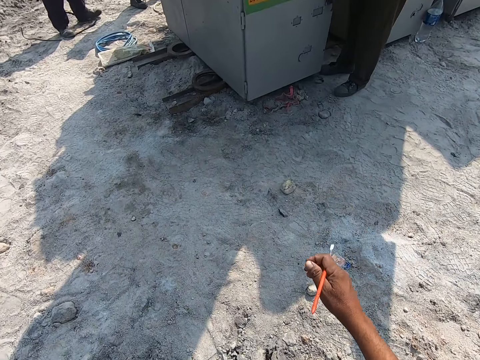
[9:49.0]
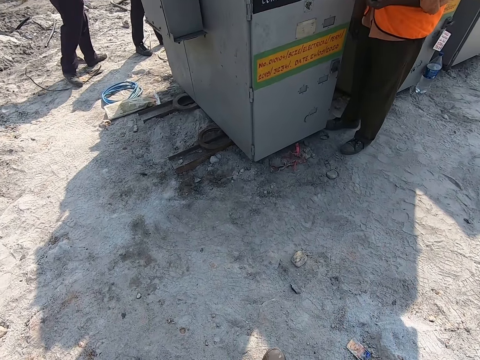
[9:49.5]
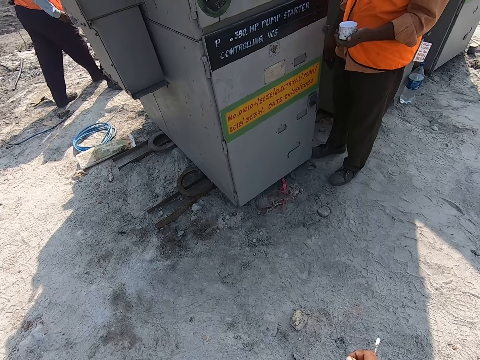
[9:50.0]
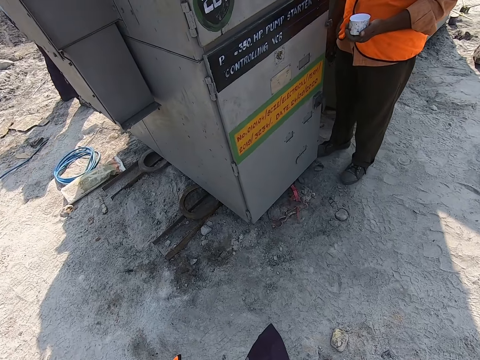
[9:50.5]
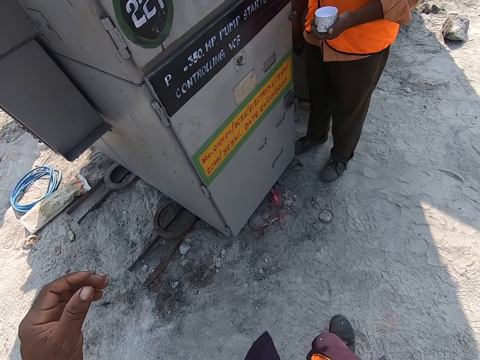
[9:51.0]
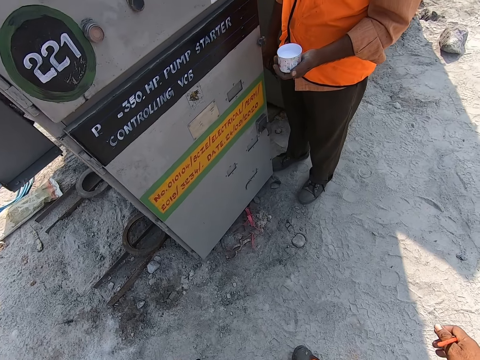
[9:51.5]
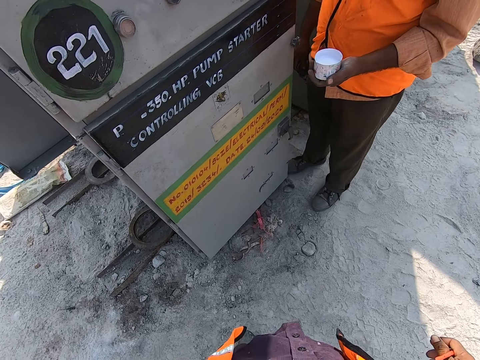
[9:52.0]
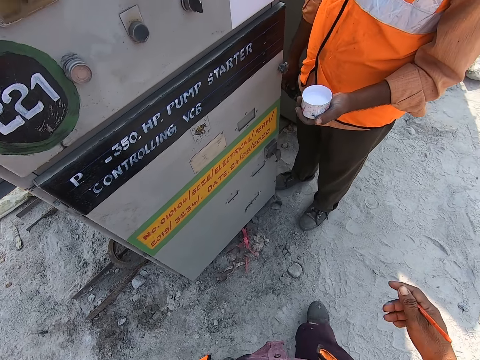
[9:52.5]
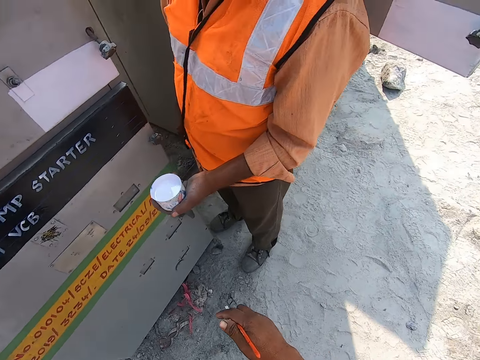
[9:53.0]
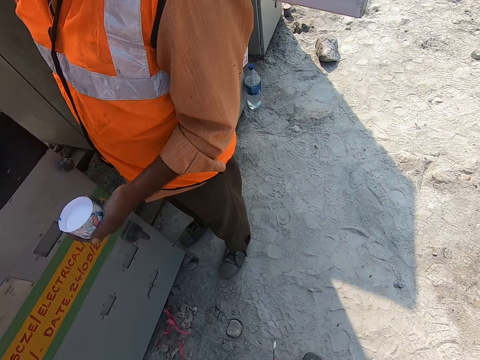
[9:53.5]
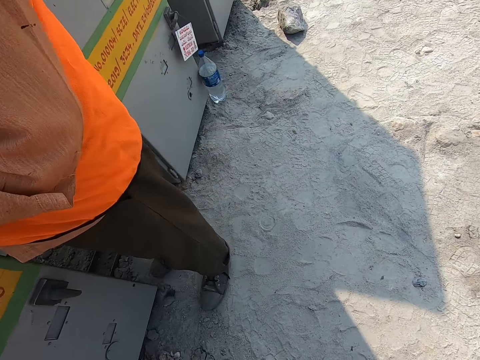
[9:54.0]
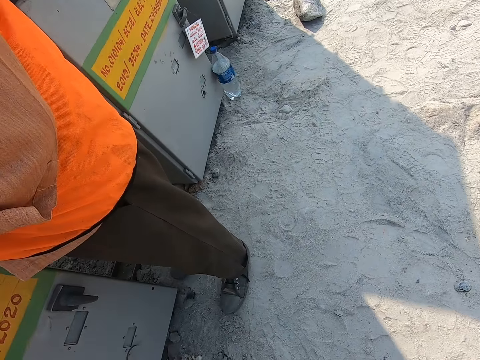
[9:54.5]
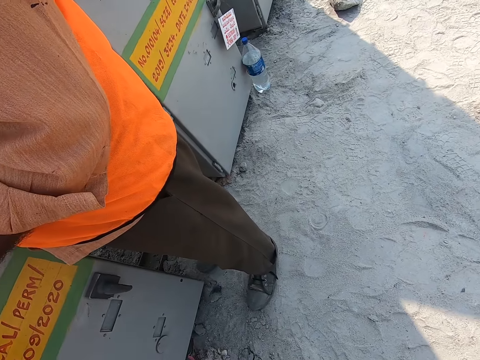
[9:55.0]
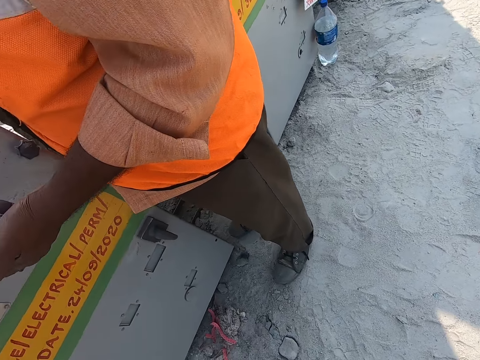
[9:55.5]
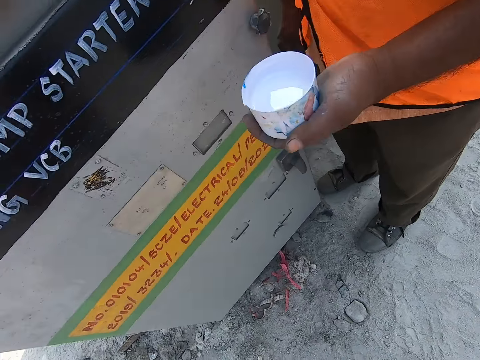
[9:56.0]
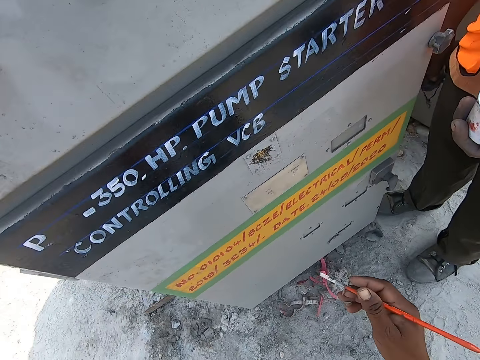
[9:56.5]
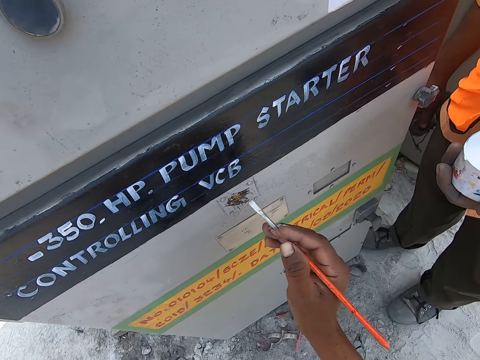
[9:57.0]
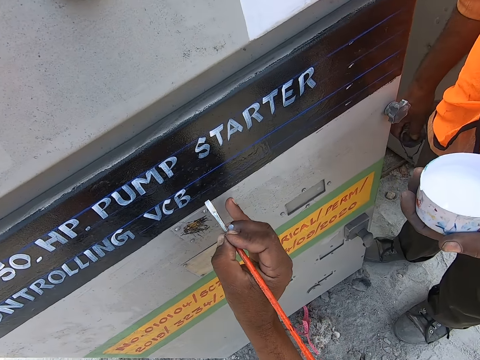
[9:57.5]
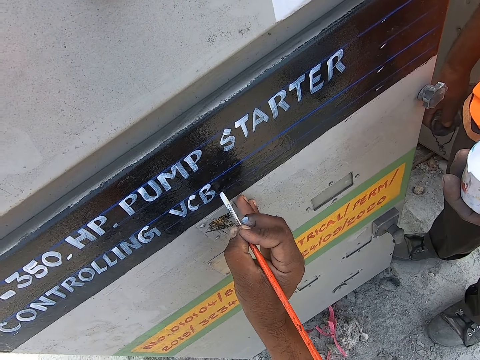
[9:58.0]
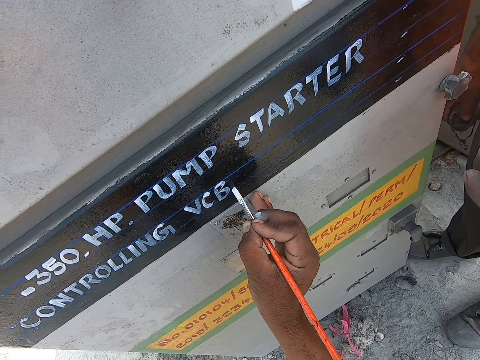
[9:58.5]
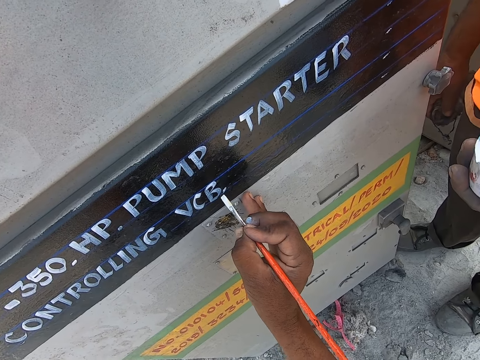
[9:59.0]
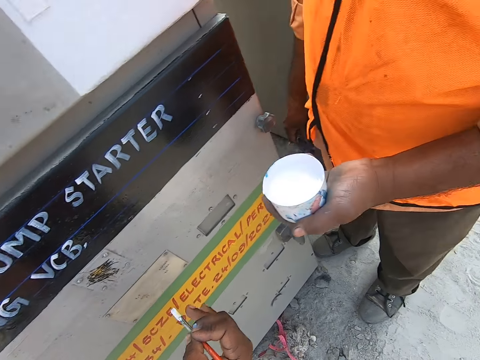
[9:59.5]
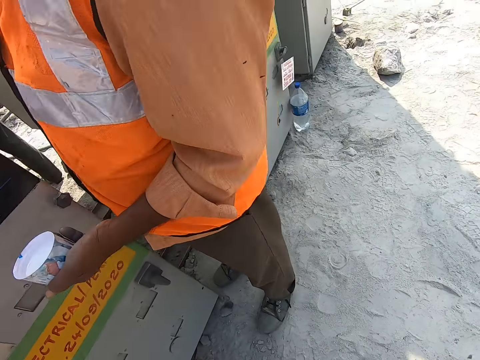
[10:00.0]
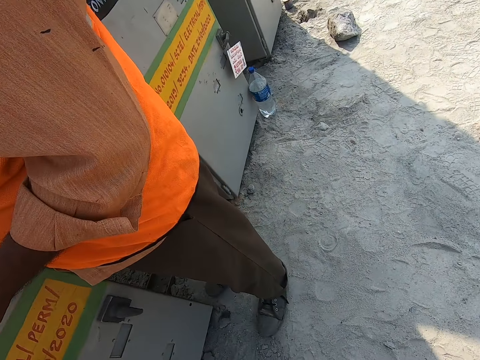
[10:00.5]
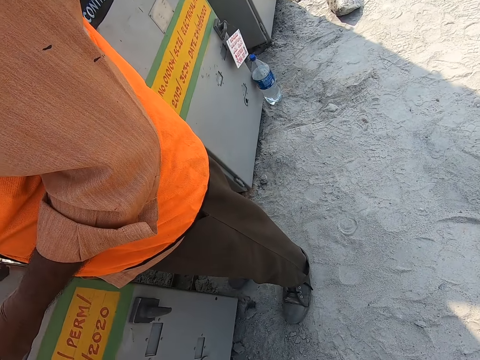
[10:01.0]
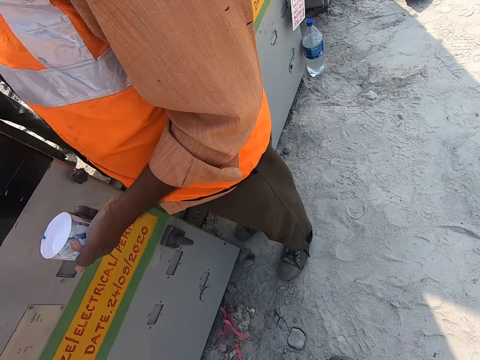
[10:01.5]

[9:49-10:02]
The camera wearer adjusts a camera. A man talks with the camera wearer. The camera wearer talks to the man. They look down. They write on an electrical controller pump with a paint brush. They stop. They look around and turn around the area.

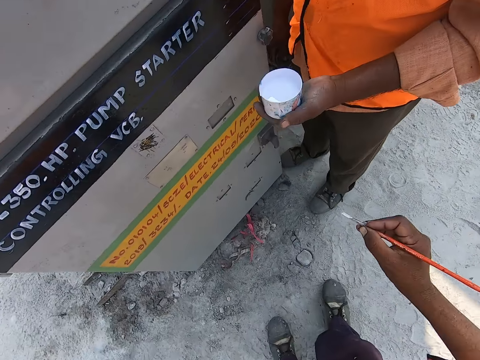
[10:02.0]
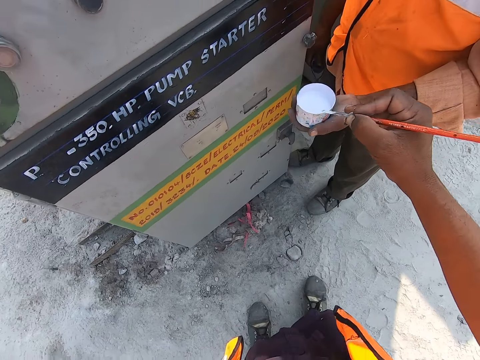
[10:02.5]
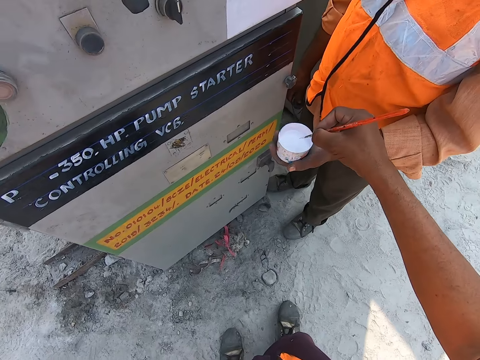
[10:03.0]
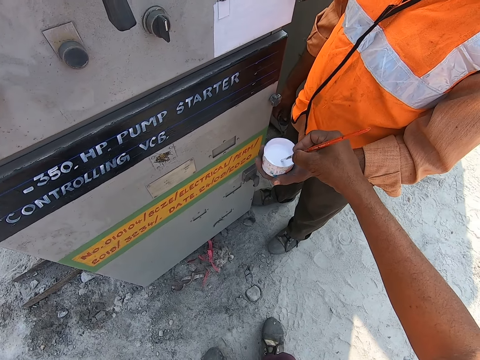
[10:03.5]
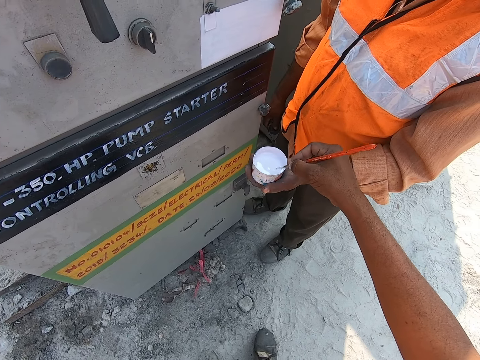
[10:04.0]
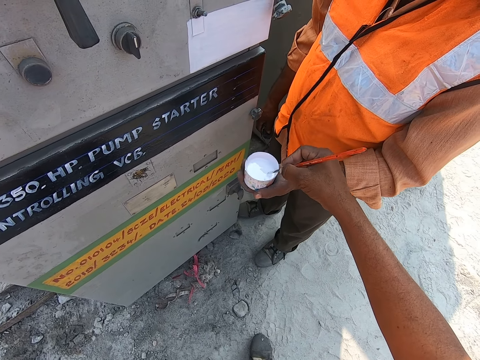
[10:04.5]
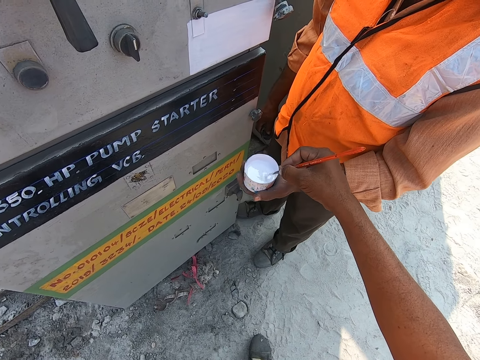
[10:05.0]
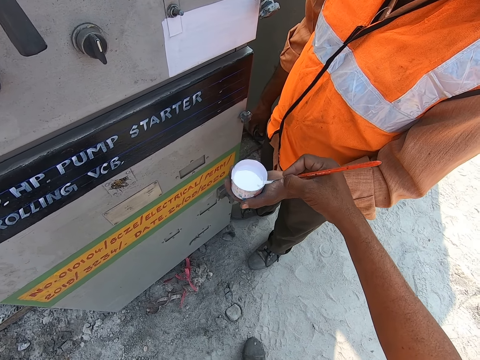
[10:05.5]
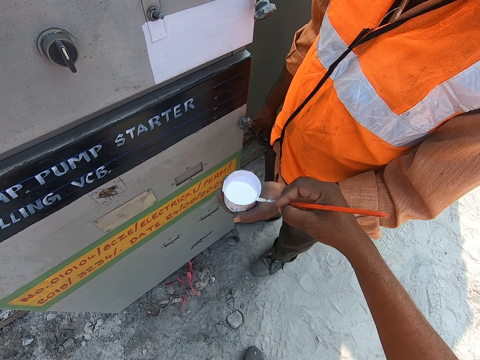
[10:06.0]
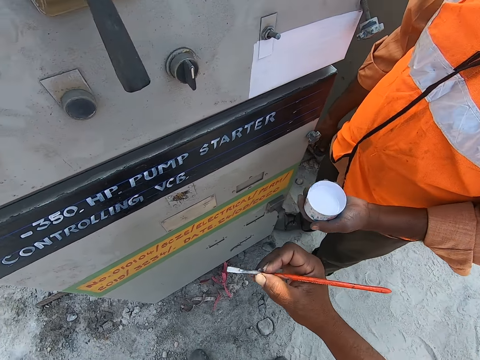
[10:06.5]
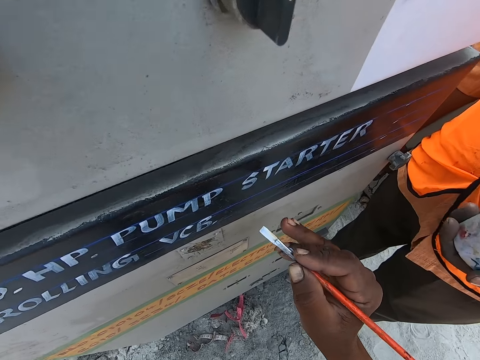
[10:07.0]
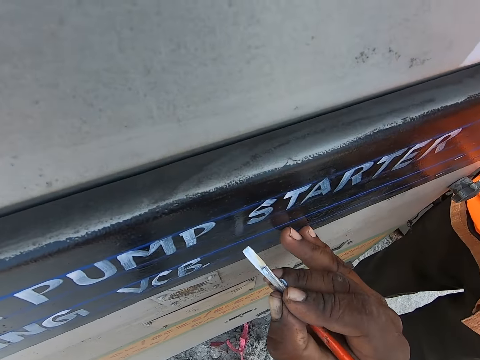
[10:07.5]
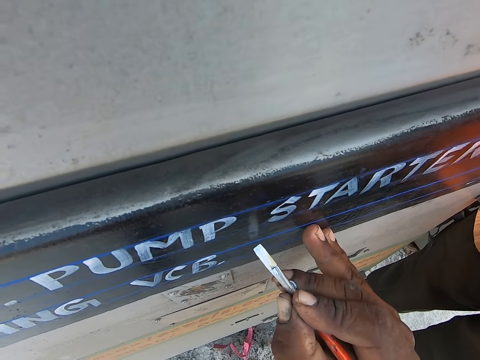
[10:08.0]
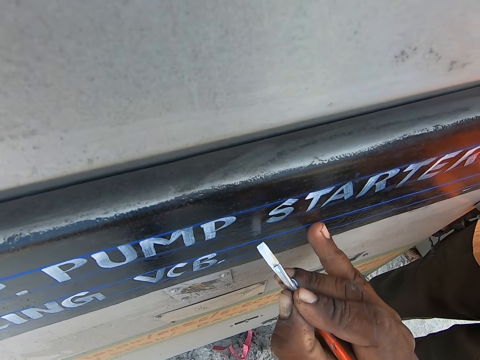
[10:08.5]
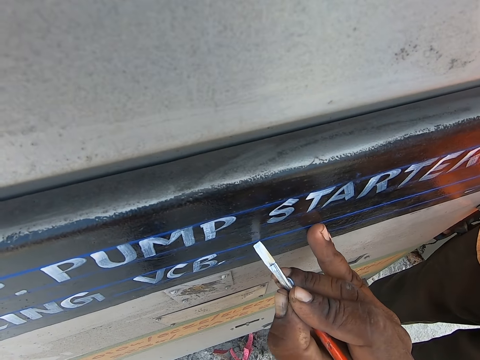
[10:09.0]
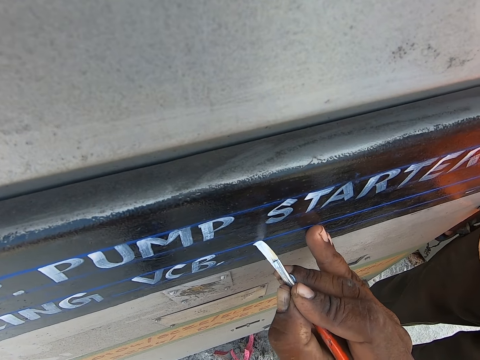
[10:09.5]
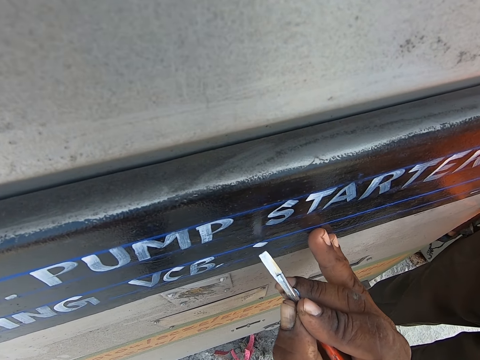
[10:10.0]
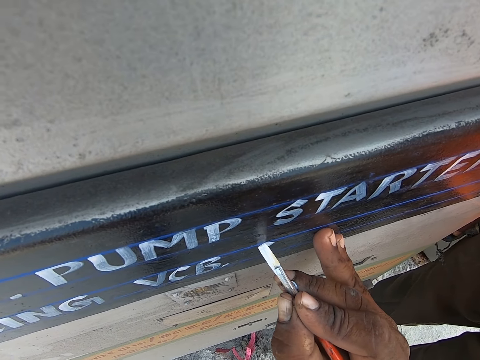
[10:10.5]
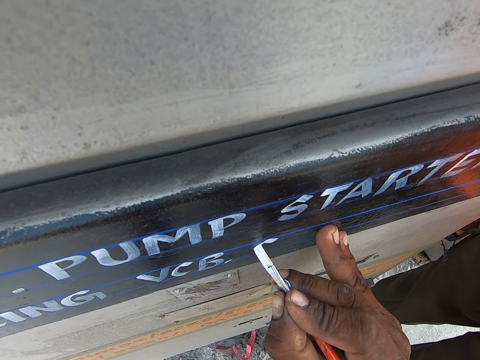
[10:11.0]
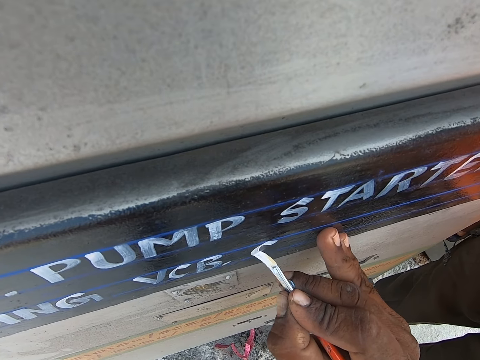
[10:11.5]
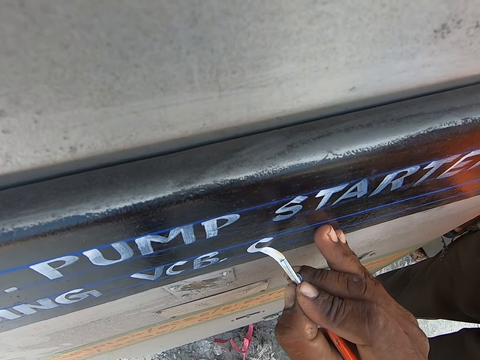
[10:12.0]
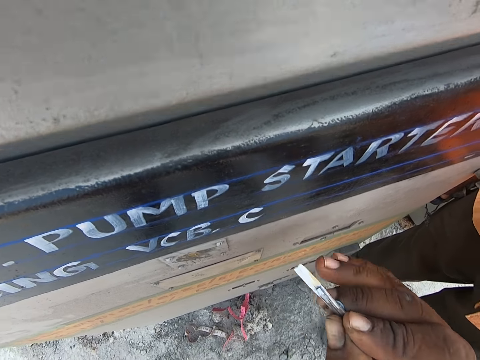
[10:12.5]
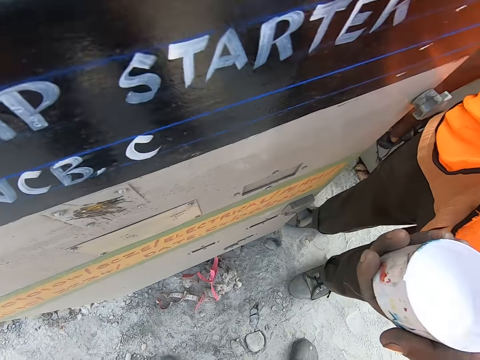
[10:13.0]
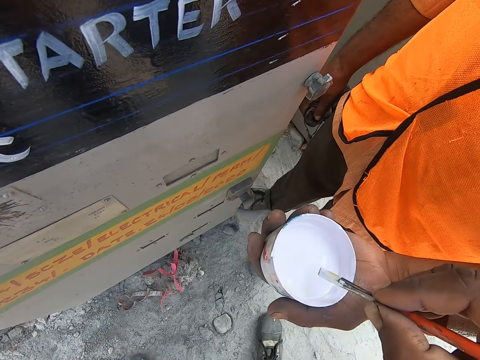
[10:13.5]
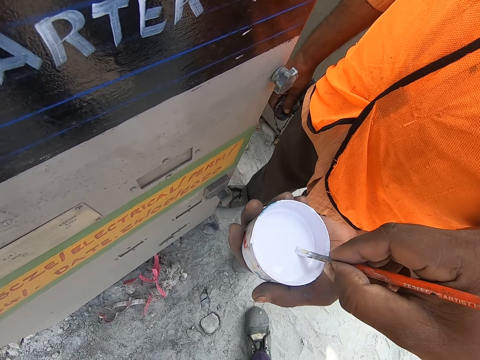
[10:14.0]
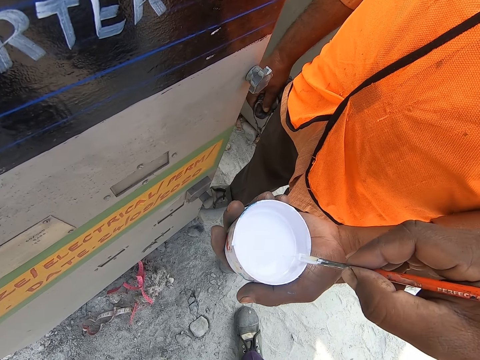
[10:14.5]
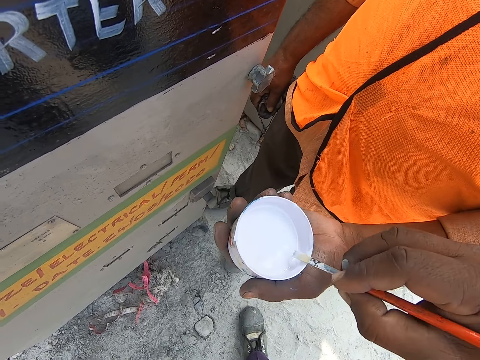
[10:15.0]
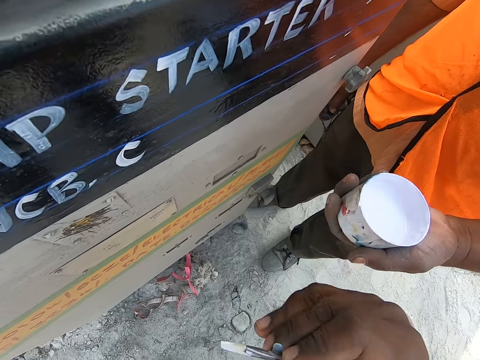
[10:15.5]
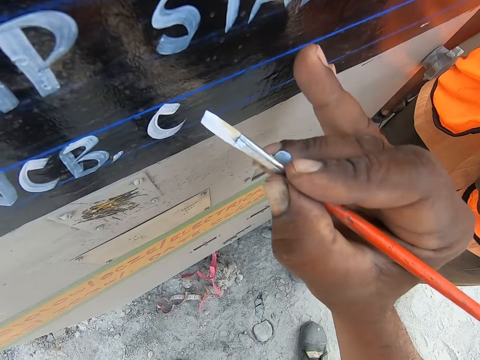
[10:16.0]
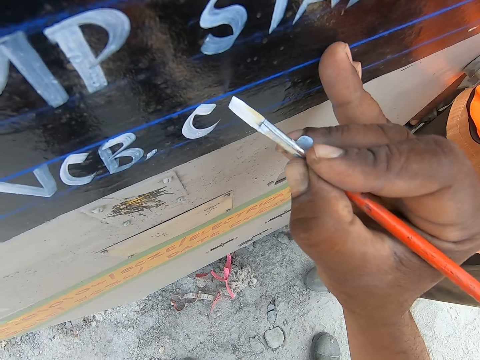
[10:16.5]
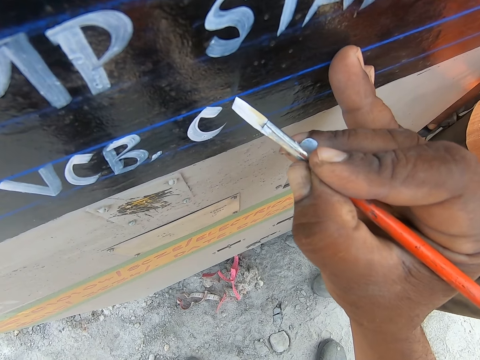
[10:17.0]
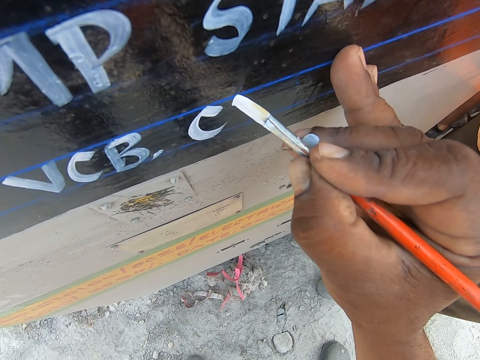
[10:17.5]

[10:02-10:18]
The camera wearer talks to the man. He dips a paint brush in a tin. He wipes the paint brush against the edge of the tin. He dips the paint brush in the tin. He wipes the paint brush against the edge of the tin. He turns the paint brush. He wipes the paint brush against the edge of the tin. He removes the paint brush from the tin. He leans forward. He rests his fingers on a pump. He writes on the electrical controller pump with the paint brush. He stops and moves the brush away from the wall. The man adjusts the tin with paint inside. The camera wearer dips the paint brush in the tin. He wipes the paint brush against the edge of the tin. He turns the paint brush. He wipes the paint brush against the edge of the tin. He removes the paint brush from the tin. He rests his fingers on the wall.
